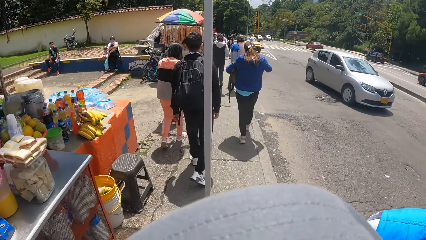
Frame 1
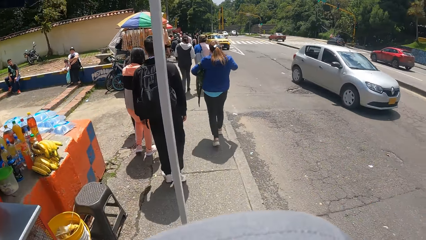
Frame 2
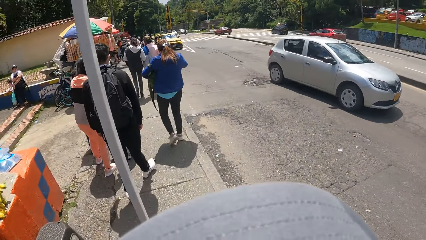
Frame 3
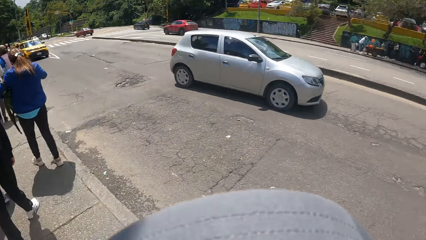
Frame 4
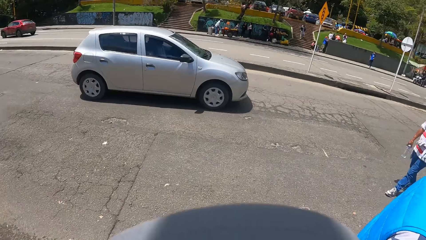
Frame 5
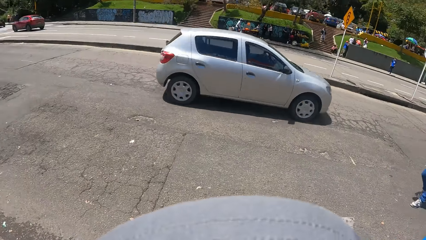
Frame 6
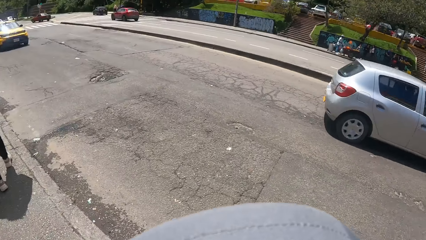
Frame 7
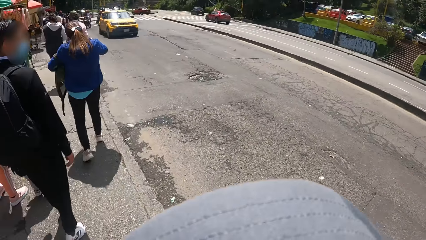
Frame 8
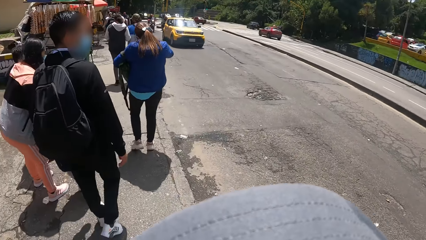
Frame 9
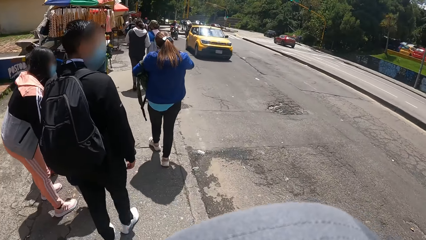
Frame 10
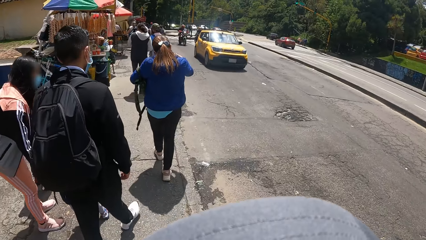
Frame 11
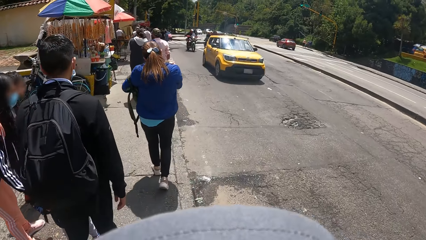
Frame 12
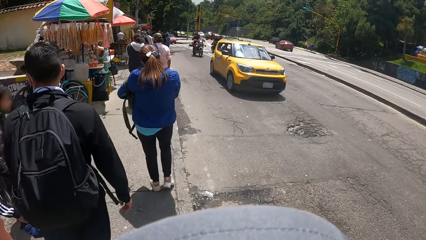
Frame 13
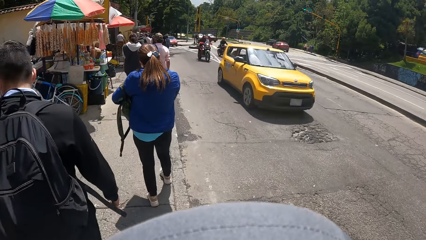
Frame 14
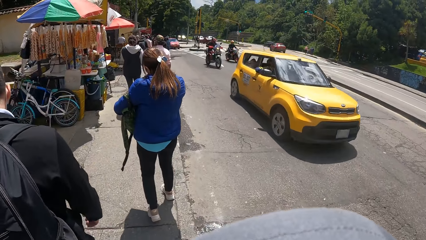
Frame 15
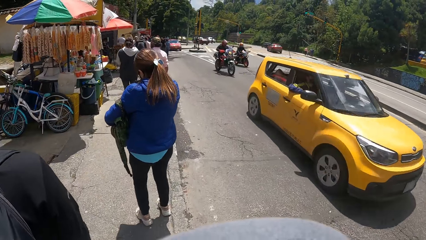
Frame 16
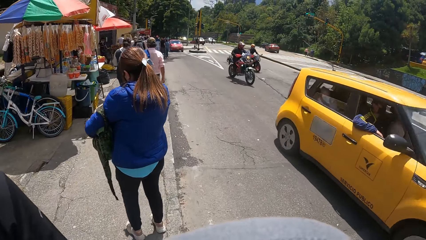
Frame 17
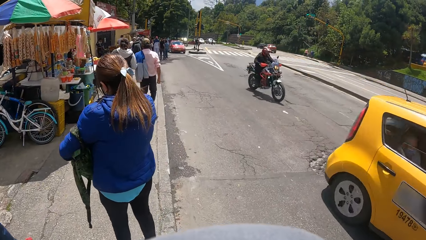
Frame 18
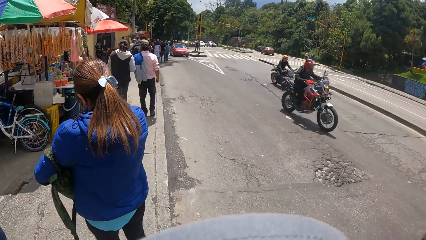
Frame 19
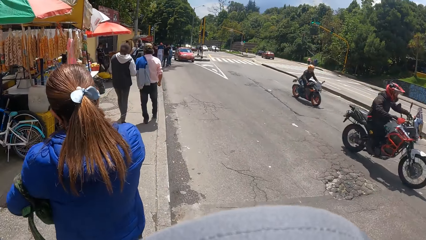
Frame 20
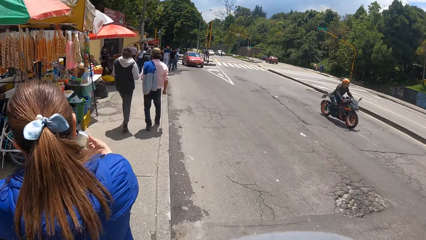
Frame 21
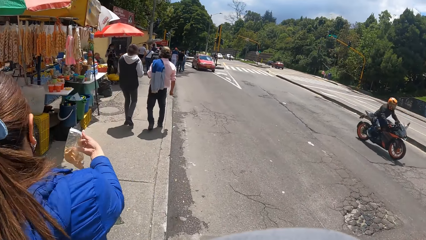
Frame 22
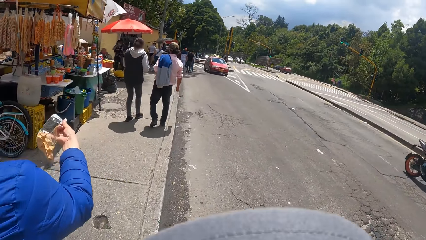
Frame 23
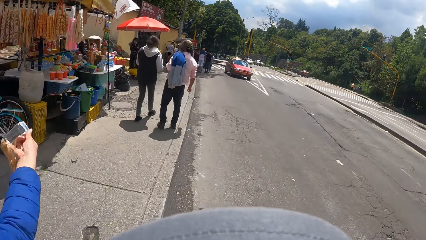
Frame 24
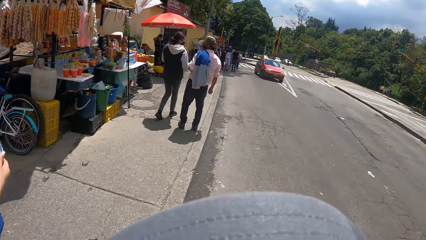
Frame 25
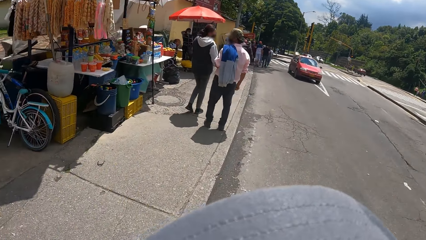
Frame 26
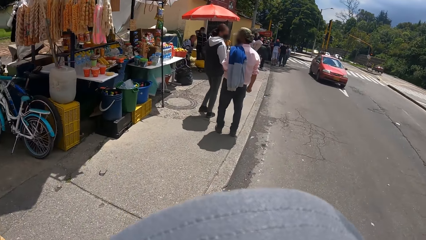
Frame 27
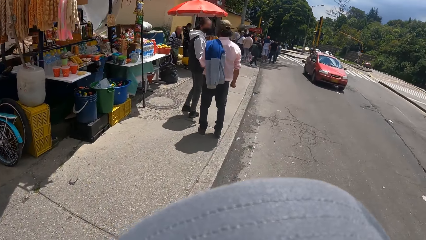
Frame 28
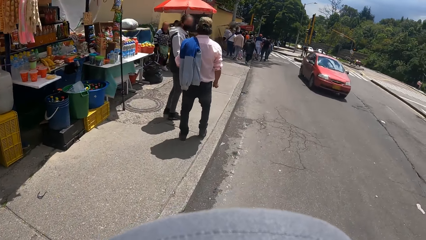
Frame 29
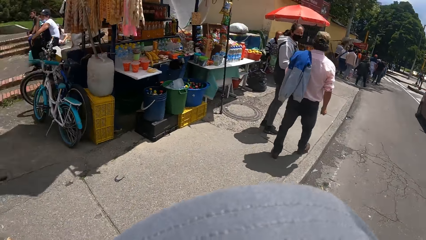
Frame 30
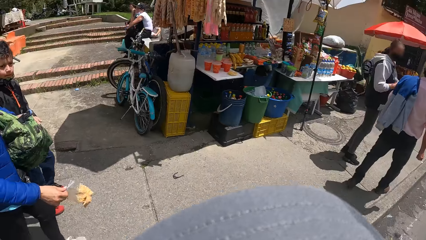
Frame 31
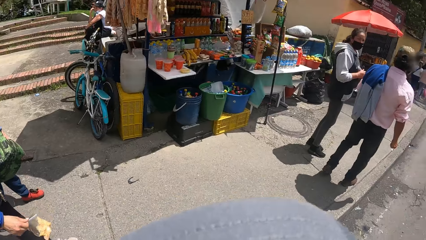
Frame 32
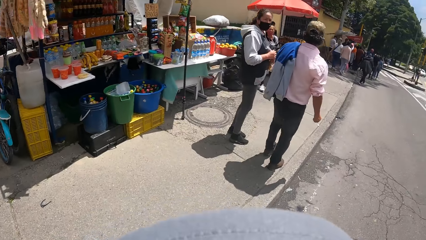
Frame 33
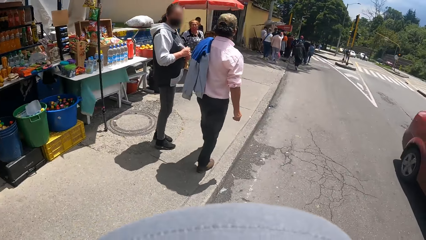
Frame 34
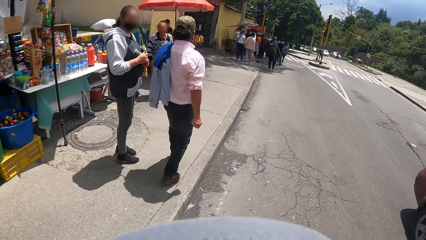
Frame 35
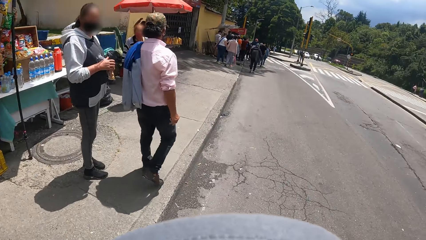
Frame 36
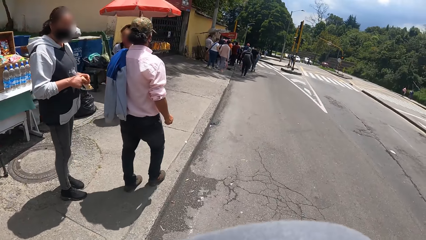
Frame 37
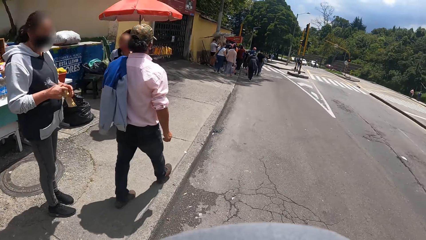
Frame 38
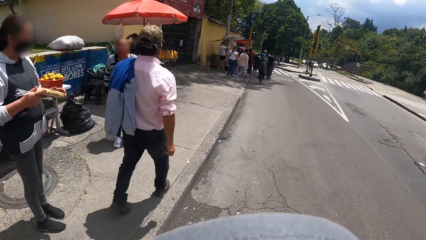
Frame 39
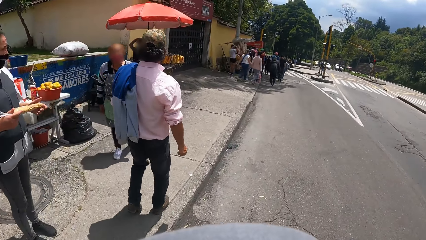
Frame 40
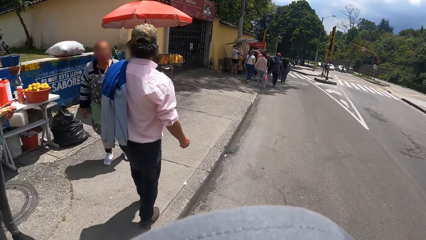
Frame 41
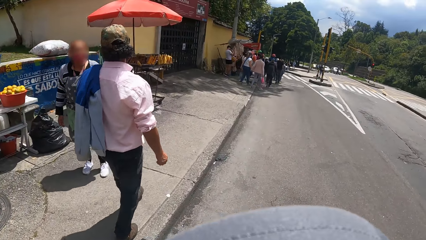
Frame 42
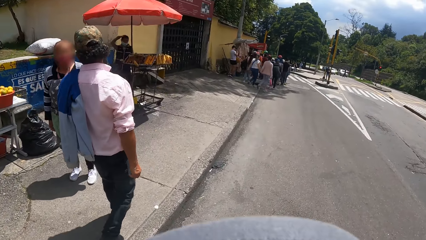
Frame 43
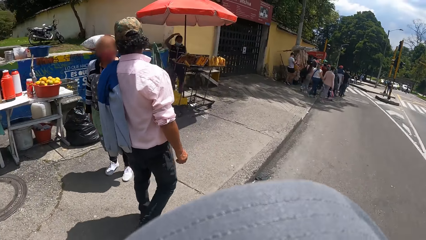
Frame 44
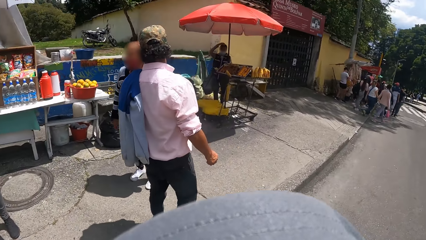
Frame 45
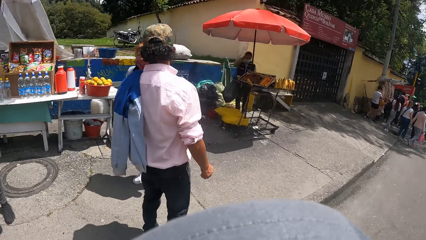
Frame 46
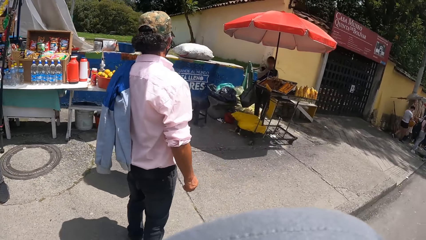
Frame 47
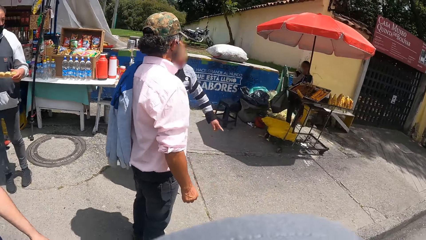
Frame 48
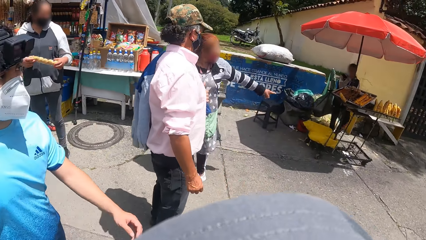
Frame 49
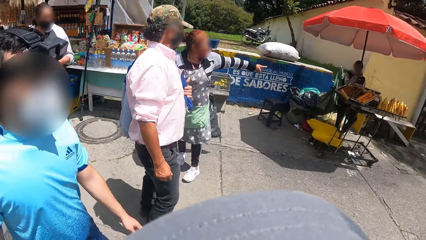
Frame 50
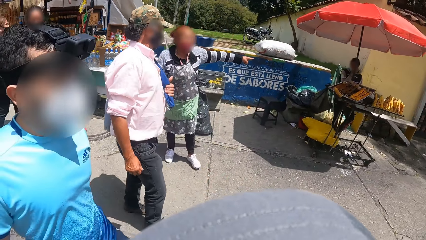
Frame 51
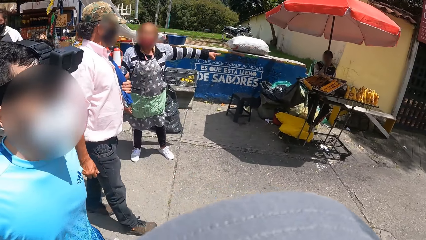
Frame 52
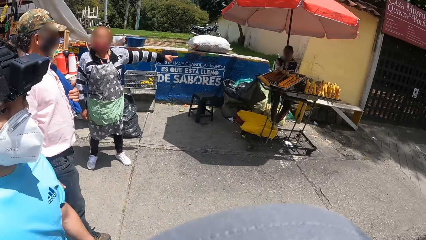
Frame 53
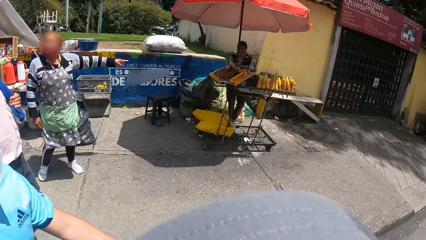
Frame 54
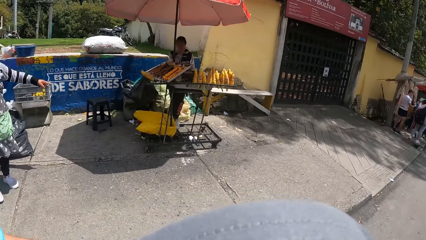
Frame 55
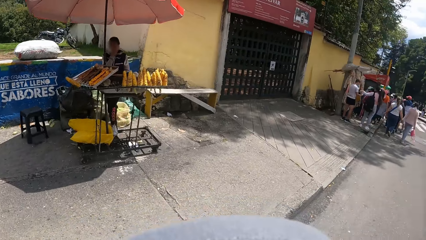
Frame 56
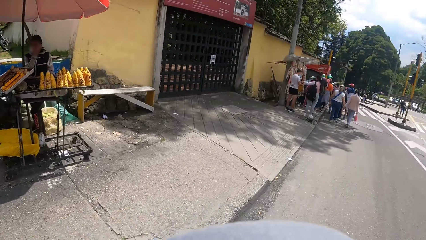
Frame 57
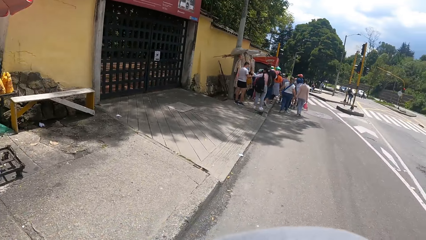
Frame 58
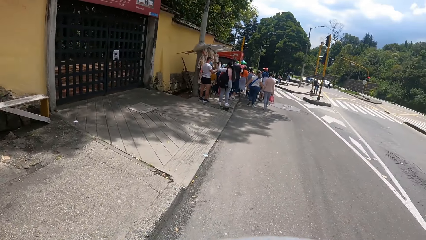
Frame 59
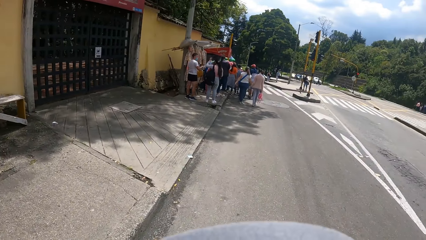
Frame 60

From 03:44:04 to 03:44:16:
The camera wearer looks around.

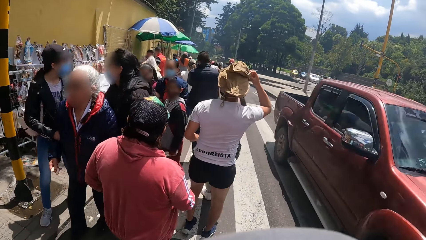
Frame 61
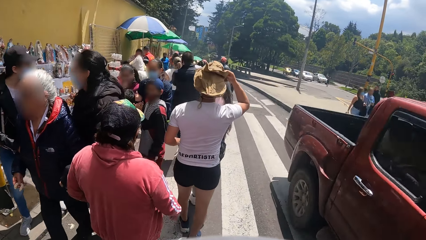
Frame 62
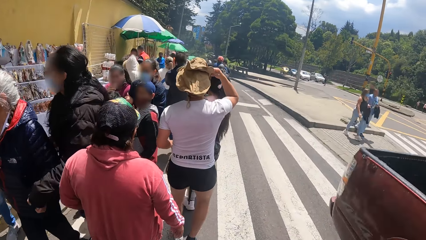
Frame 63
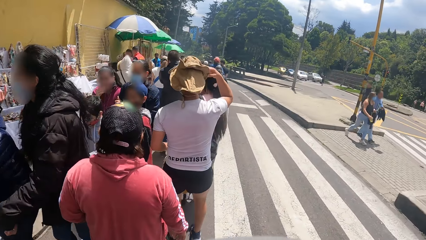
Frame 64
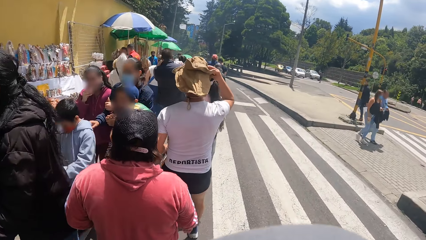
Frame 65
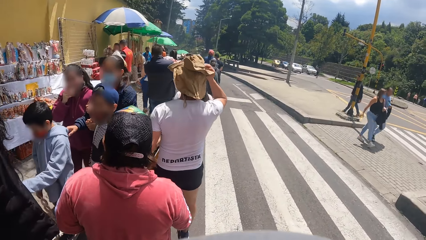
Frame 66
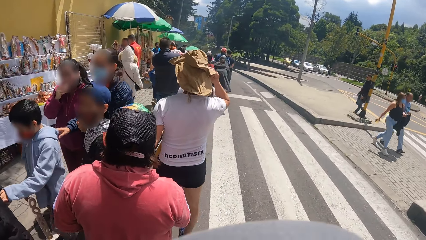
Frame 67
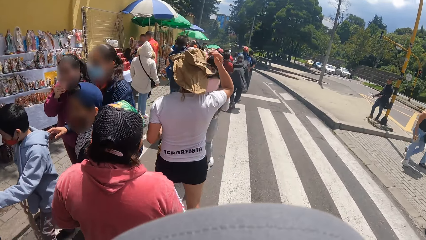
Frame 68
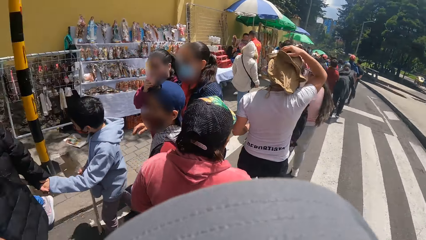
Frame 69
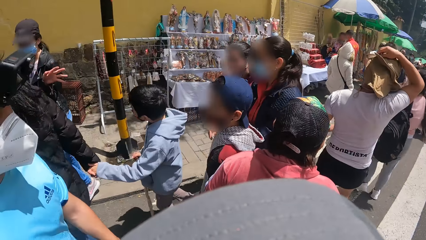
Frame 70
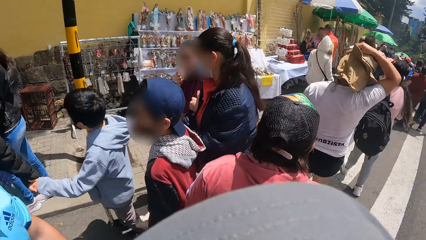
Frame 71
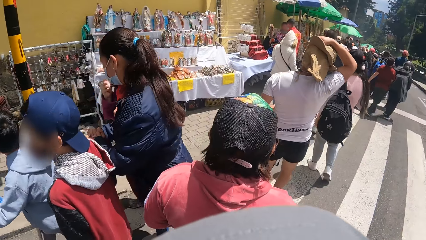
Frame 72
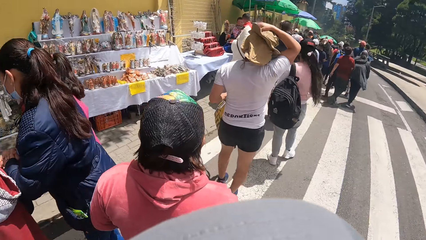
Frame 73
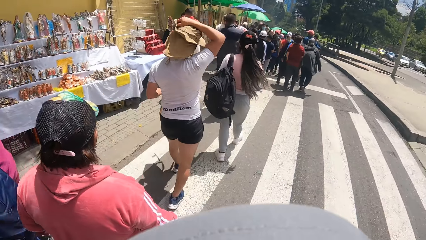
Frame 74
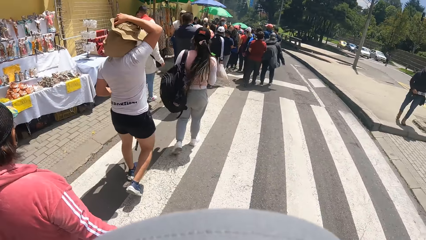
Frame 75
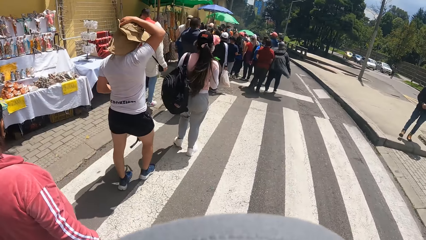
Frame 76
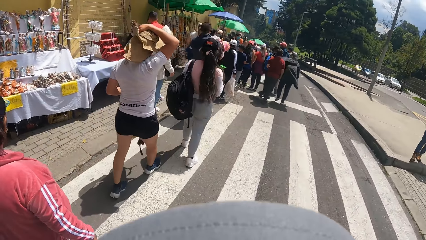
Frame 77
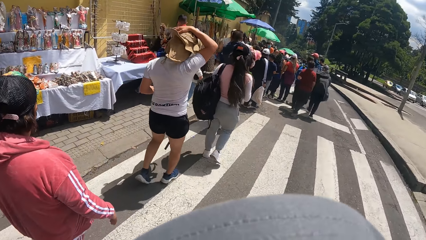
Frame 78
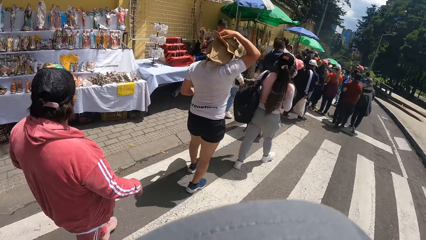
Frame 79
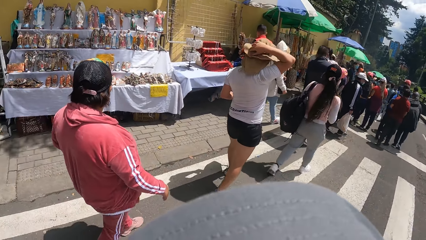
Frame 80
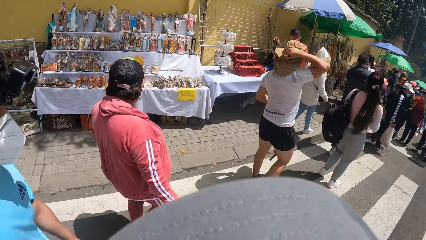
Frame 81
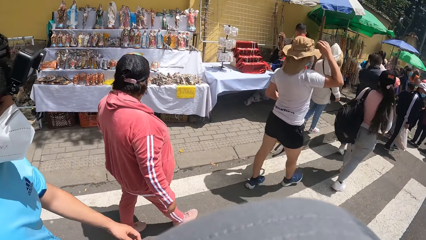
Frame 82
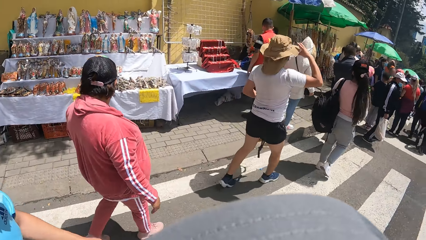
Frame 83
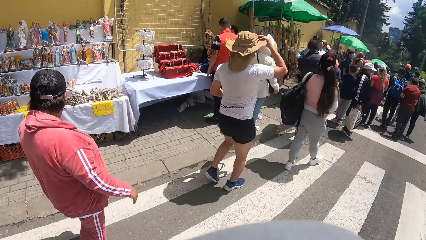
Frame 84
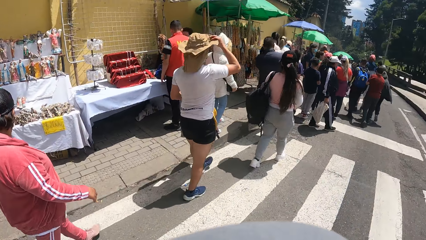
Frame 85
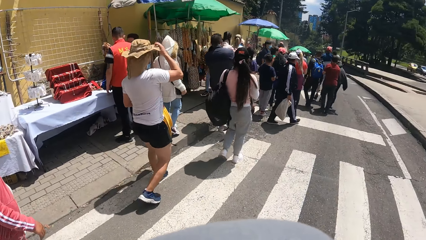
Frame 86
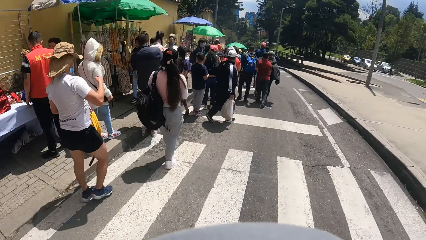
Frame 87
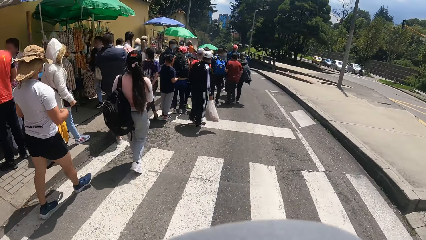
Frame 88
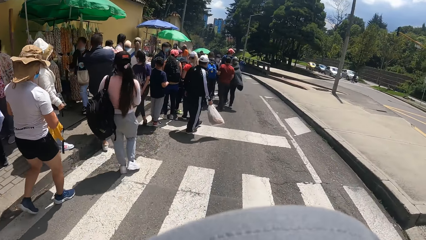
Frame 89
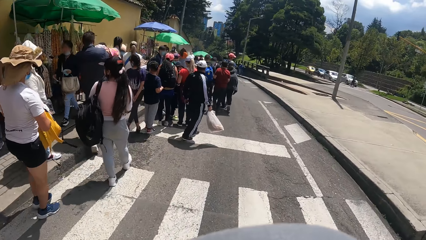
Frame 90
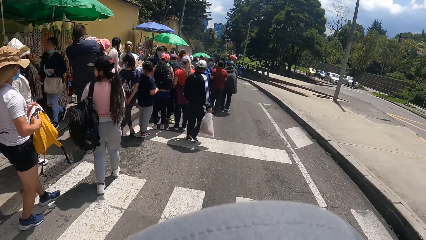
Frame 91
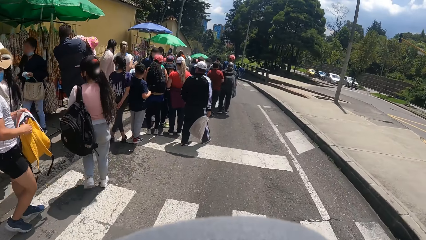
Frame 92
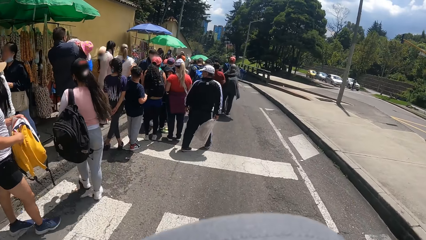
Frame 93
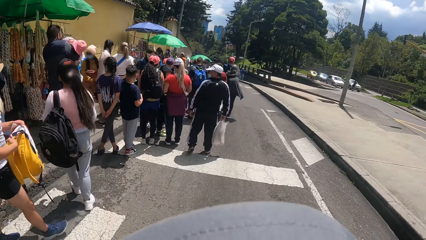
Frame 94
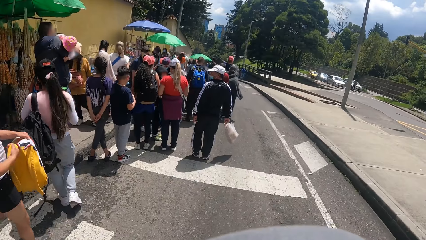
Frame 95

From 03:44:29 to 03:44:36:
The camera wearer looks around.
